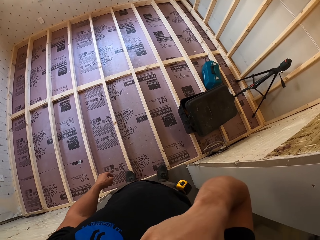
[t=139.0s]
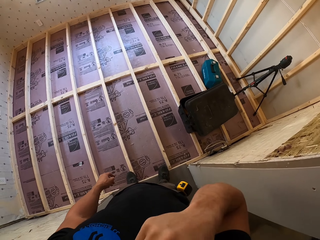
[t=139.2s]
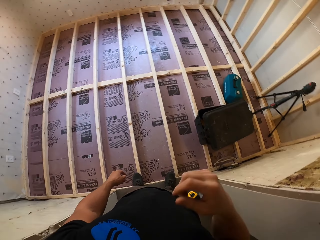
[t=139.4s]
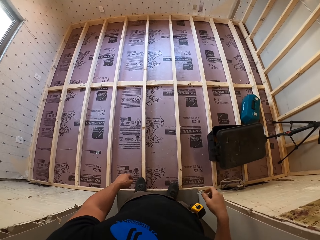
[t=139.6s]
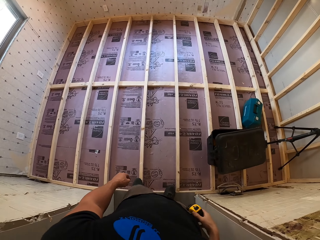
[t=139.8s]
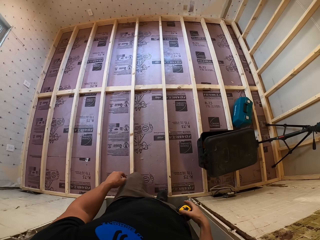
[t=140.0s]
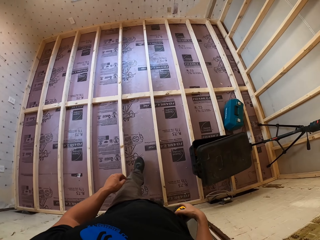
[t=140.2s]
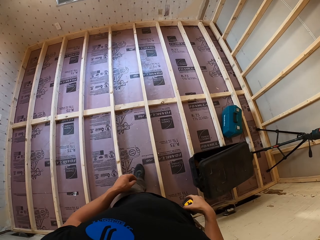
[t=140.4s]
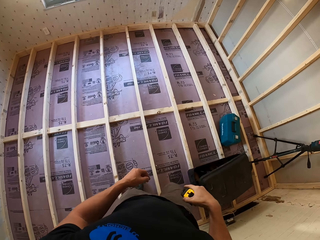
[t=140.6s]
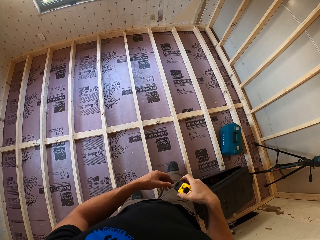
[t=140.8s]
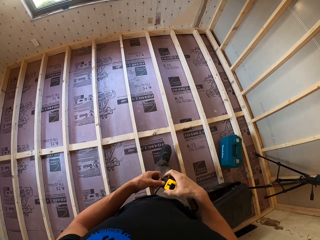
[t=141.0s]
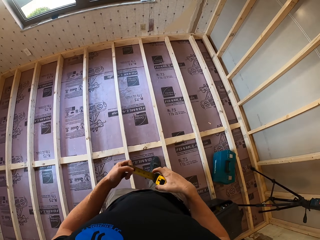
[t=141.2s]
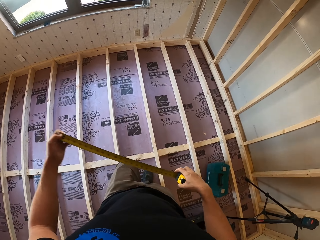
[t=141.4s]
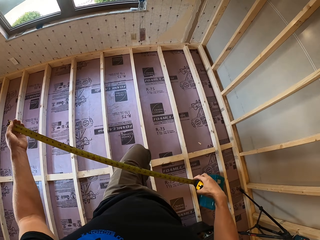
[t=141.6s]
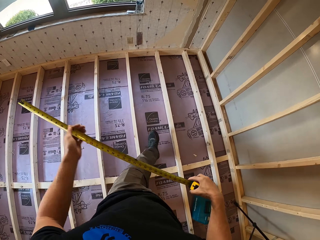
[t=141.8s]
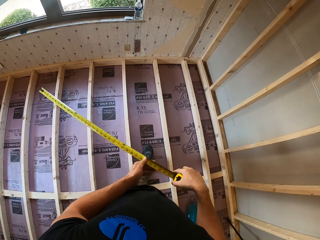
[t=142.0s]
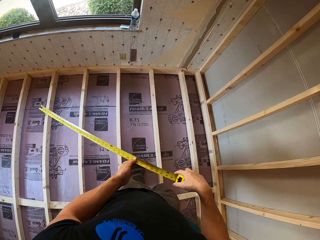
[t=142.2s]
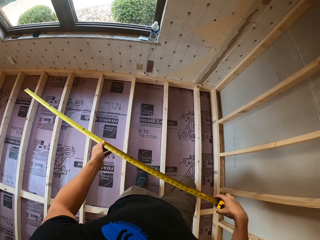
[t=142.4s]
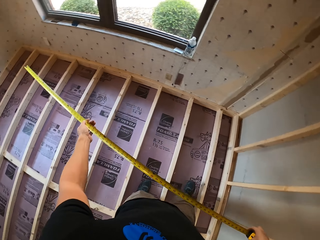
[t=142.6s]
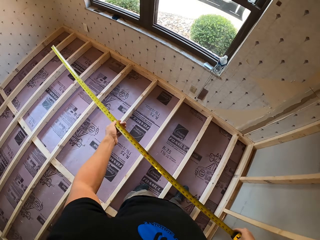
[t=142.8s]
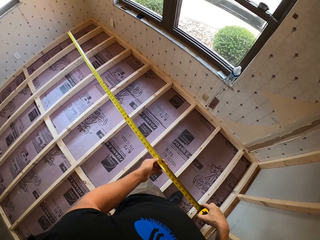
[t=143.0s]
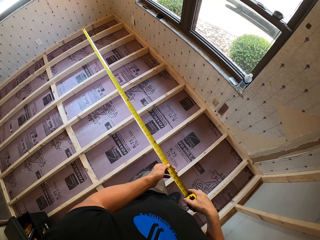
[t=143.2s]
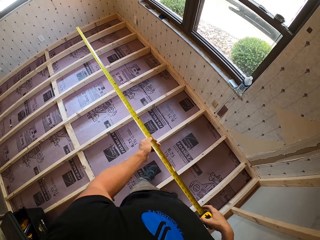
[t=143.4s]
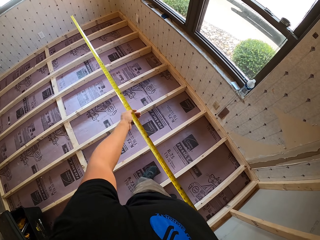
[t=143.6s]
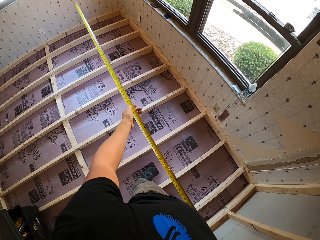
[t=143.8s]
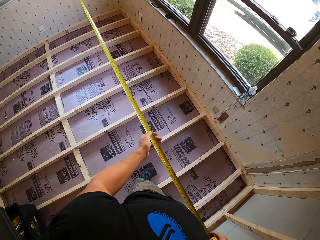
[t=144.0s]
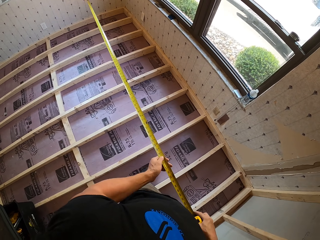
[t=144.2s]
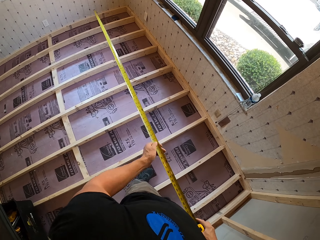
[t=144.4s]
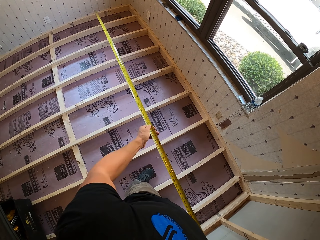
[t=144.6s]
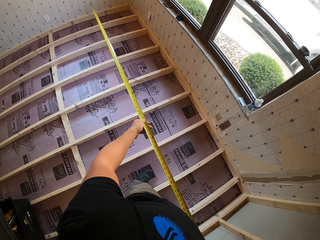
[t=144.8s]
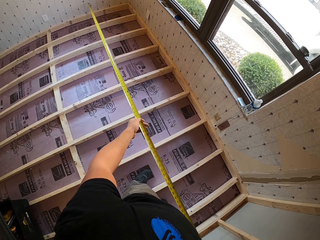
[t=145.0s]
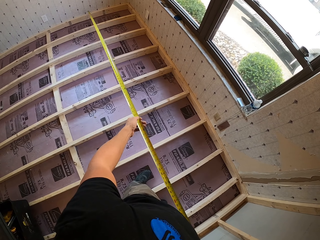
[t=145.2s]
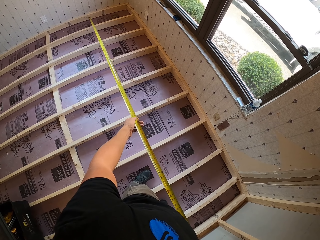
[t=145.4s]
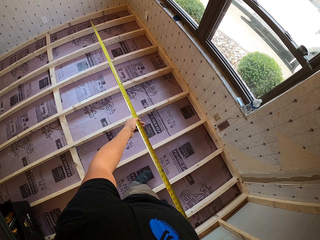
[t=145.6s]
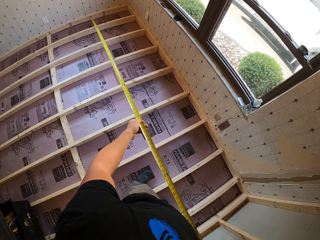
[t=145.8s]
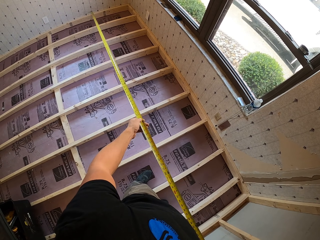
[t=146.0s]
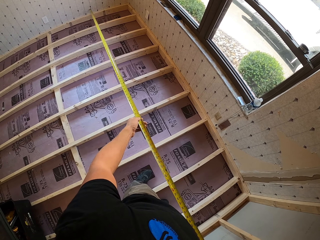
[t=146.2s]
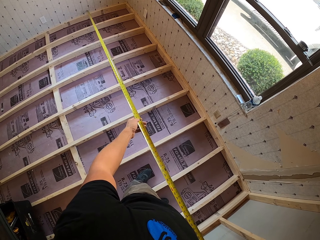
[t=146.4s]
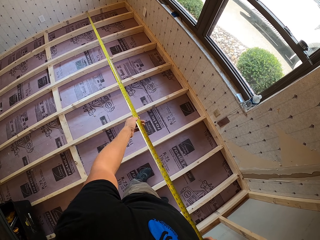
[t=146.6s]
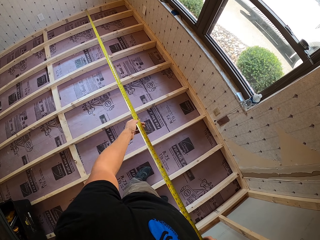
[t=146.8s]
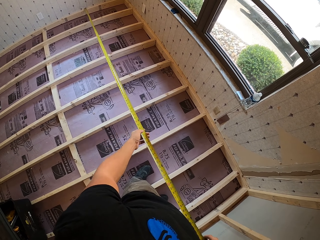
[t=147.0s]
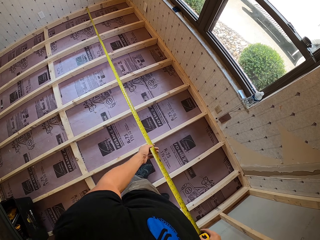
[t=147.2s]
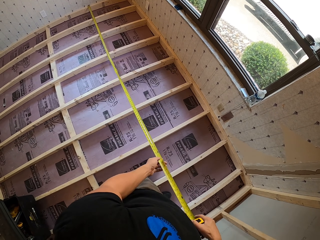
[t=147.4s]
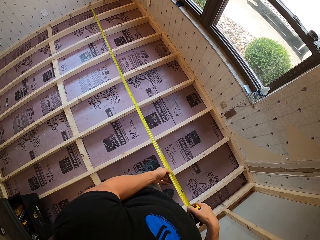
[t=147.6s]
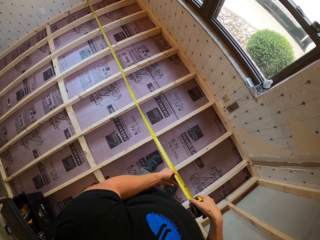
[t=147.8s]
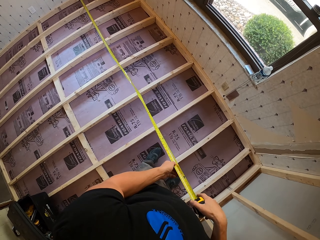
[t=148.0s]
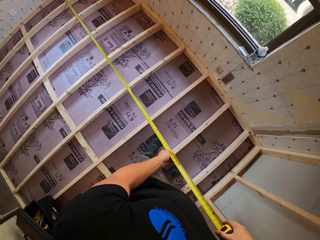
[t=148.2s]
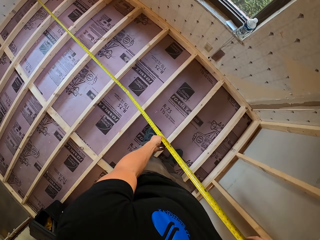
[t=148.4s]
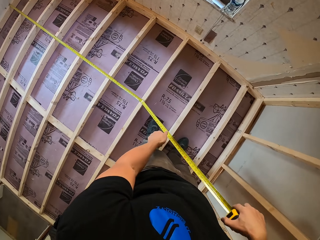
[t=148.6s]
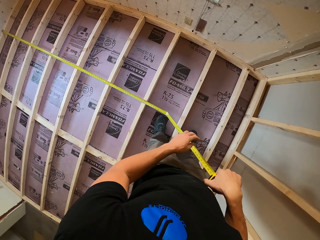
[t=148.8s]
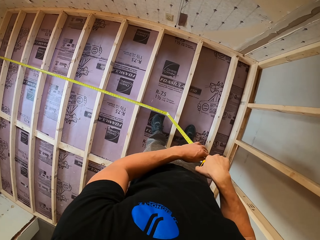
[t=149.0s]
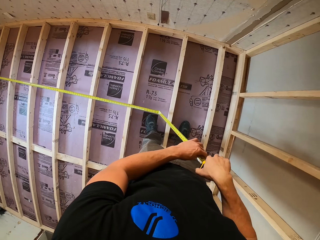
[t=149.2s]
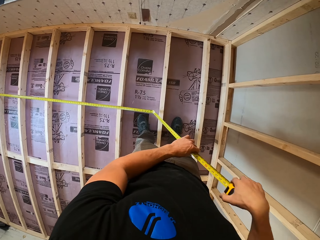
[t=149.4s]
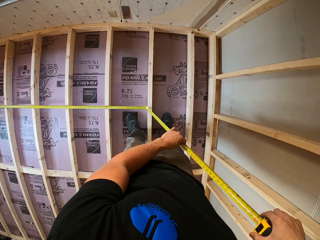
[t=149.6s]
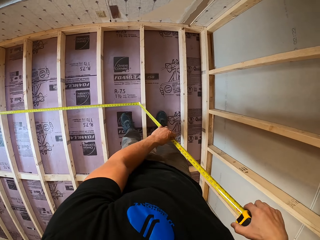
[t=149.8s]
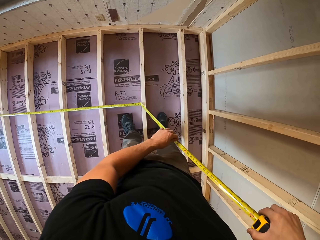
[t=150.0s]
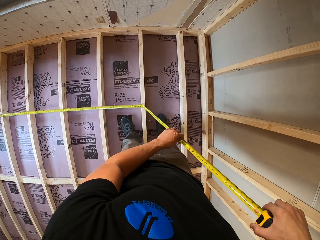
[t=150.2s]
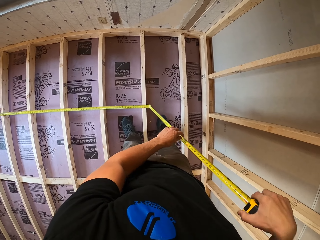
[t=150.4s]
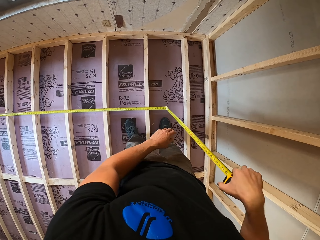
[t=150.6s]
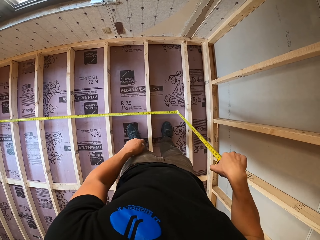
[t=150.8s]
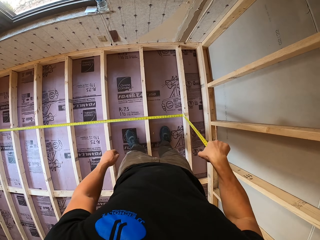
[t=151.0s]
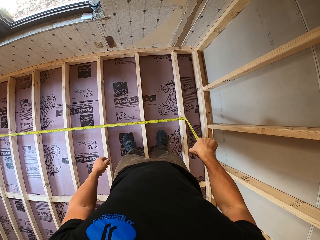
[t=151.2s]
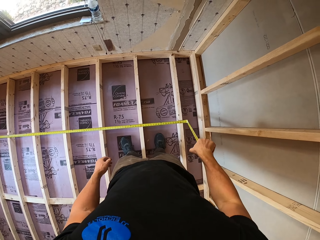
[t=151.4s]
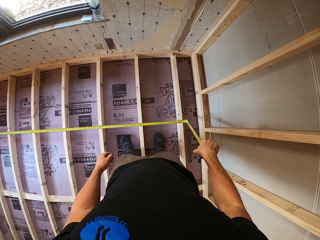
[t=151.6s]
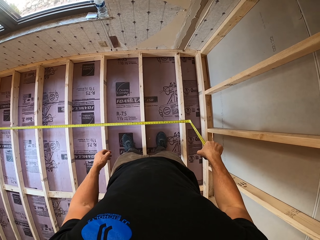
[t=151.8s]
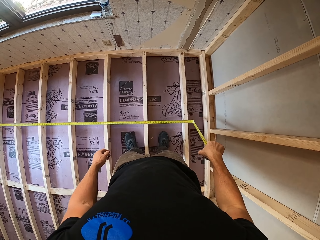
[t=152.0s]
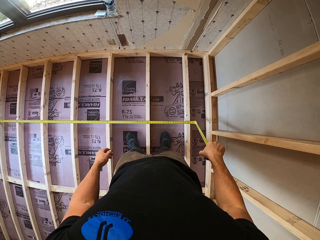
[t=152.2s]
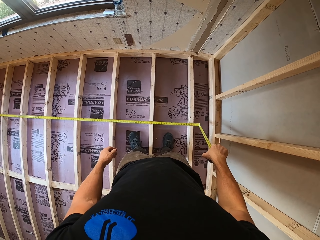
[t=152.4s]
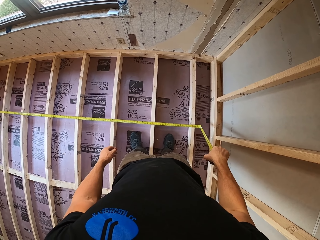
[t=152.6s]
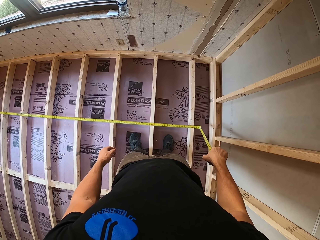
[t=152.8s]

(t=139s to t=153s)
The camera wearer pulls the tape measure. They measure the floor of the room with the tape.

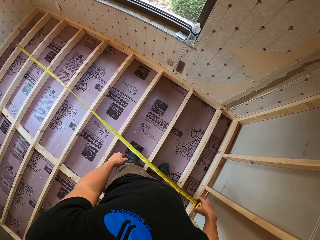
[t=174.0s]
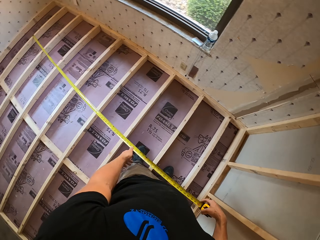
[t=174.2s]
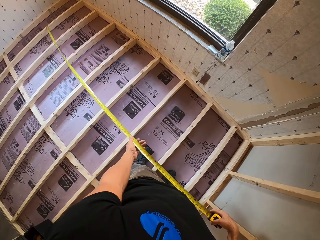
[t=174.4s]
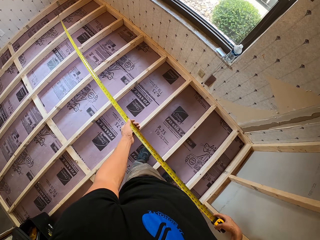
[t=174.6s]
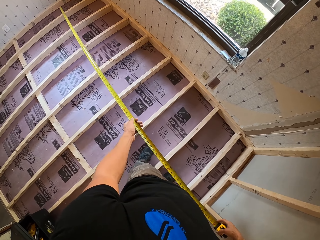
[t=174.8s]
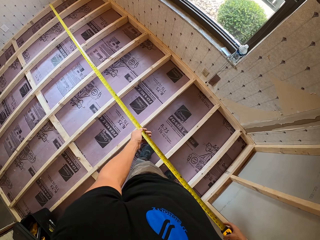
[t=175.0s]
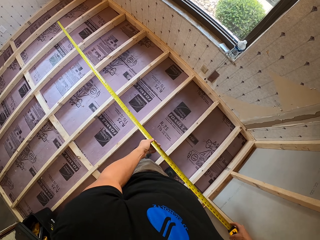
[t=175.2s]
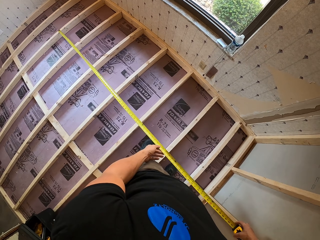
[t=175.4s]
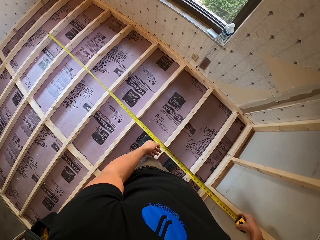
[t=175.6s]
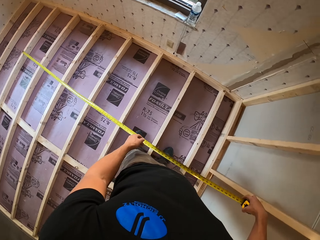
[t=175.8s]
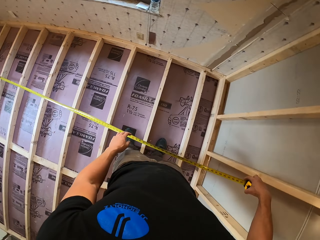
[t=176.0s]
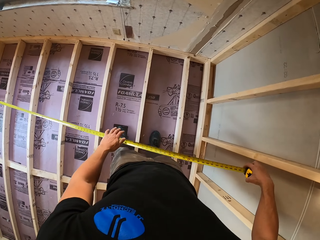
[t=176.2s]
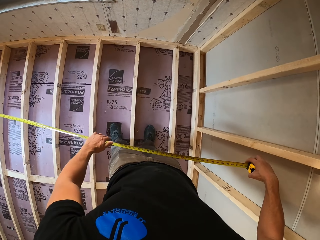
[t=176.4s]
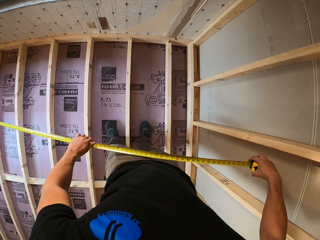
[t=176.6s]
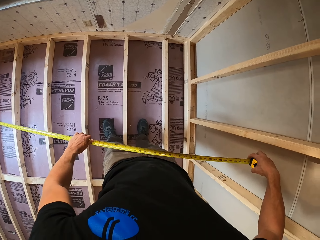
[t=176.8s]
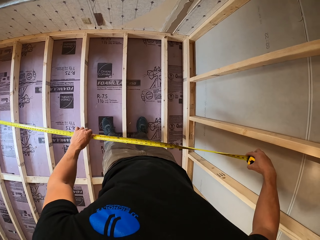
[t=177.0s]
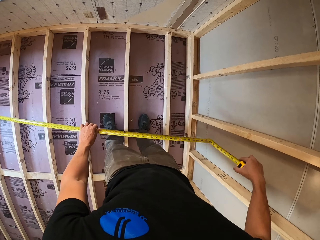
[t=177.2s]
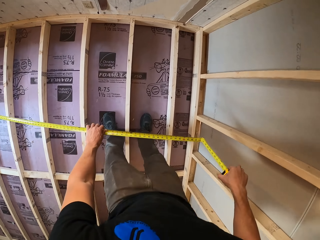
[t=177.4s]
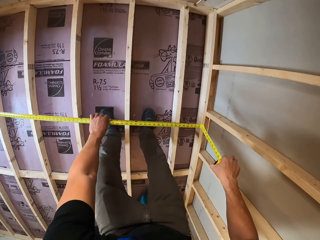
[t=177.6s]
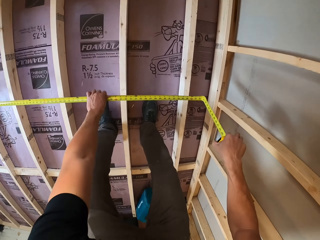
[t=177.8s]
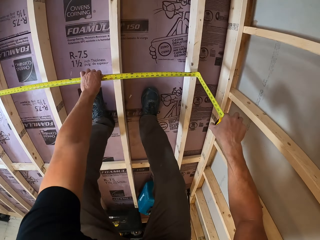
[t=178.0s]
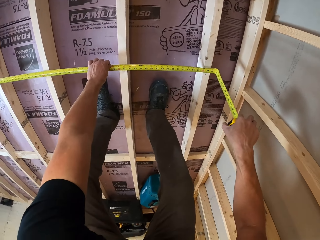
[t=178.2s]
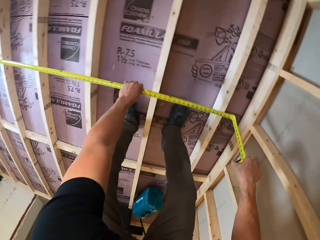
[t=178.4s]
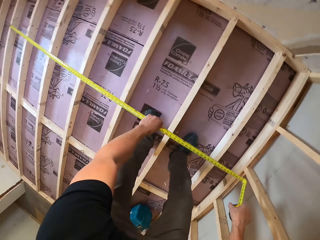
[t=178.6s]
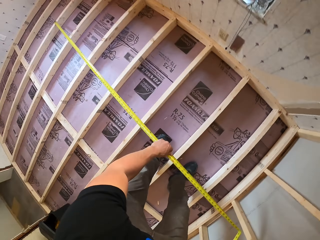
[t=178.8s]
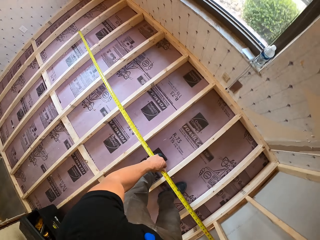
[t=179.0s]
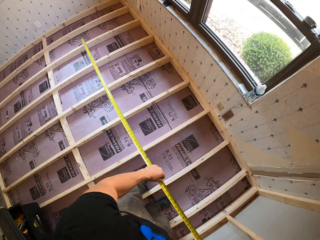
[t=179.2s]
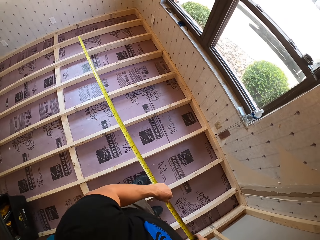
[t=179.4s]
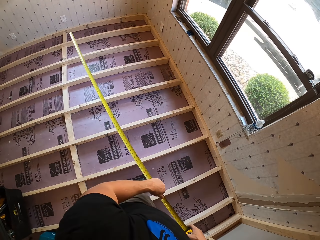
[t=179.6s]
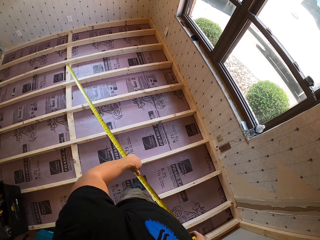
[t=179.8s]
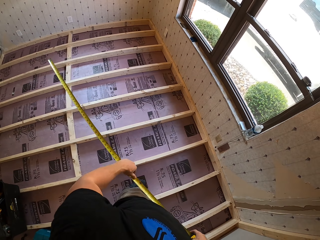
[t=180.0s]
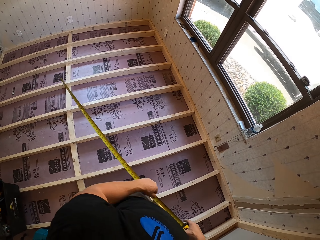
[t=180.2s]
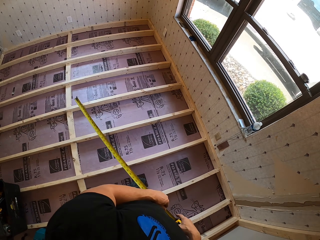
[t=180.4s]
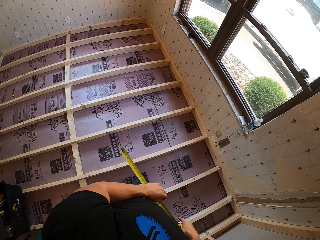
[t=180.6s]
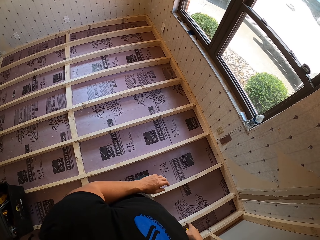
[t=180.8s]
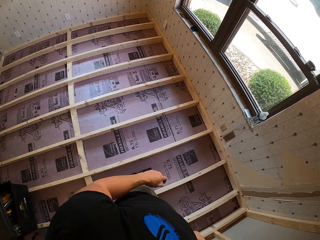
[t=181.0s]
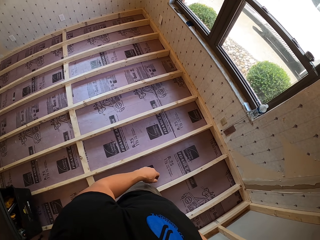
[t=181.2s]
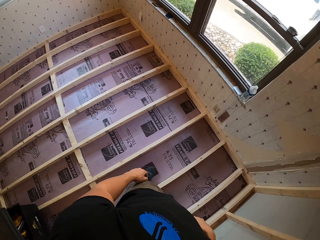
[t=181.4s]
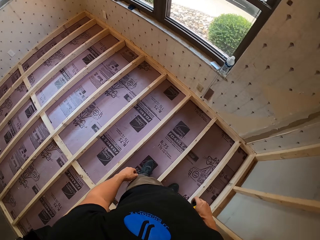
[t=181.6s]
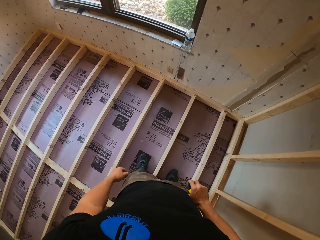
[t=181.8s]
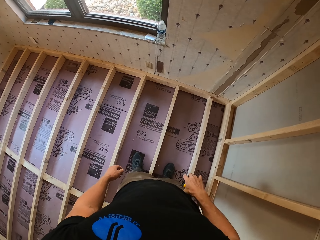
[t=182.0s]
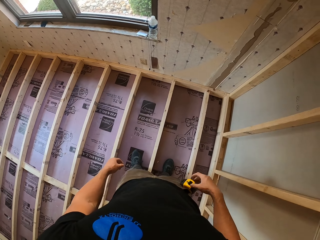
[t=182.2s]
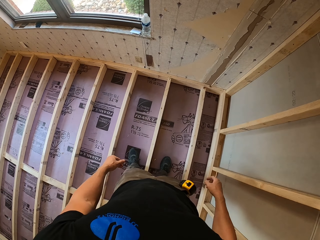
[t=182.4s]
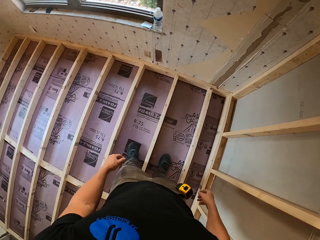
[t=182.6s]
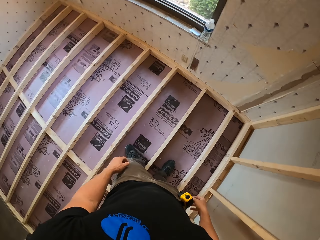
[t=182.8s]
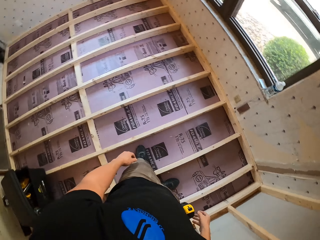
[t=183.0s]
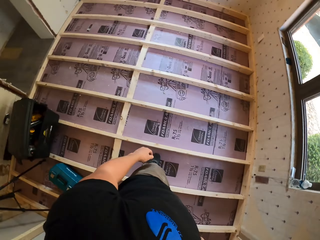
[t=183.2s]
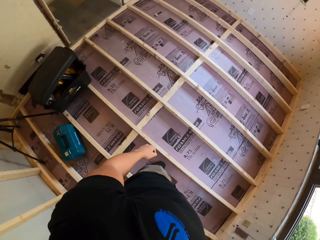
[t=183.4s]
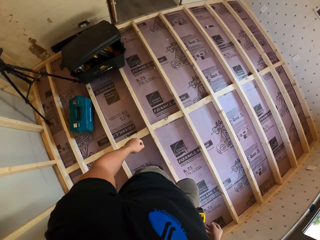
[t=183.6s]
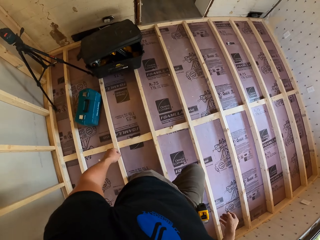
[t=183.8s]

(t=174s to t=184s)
The camera wearer looks around. They measure the floor. They pull the tape measure. They put the tape away. They look around.
